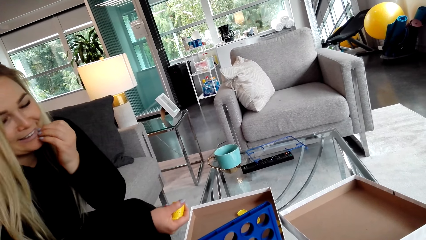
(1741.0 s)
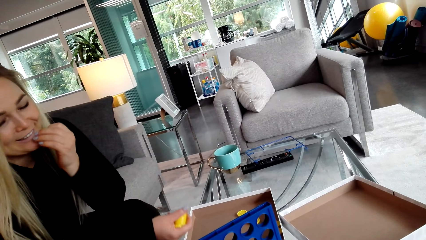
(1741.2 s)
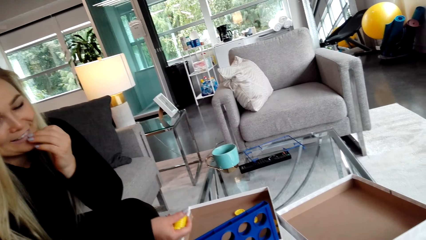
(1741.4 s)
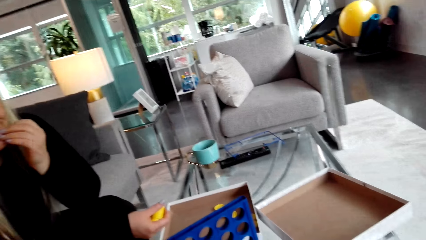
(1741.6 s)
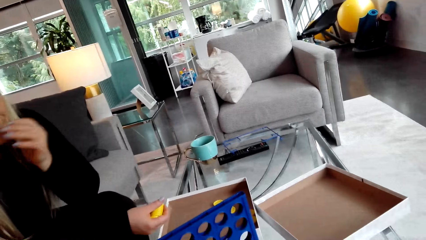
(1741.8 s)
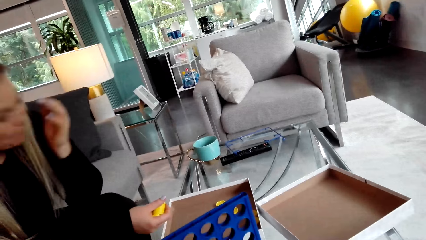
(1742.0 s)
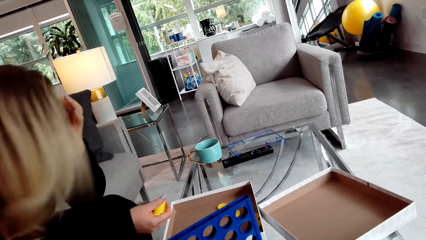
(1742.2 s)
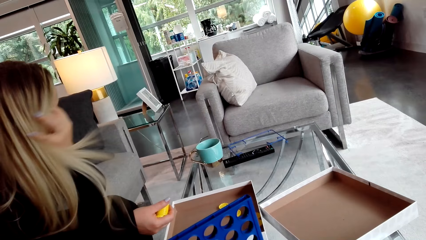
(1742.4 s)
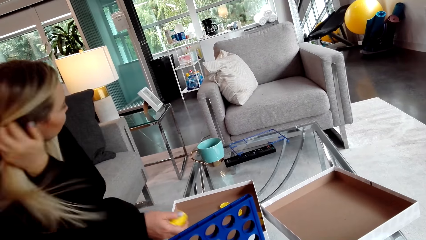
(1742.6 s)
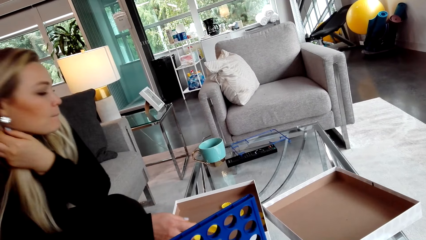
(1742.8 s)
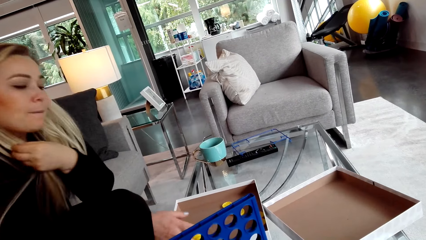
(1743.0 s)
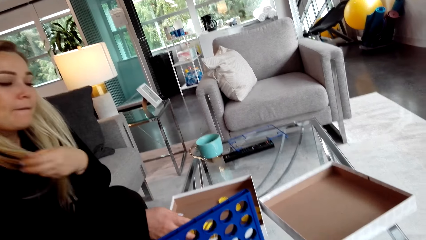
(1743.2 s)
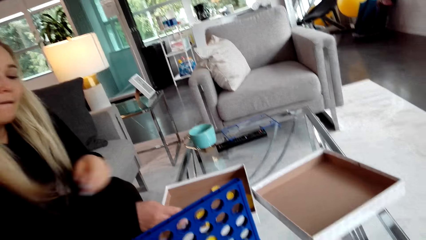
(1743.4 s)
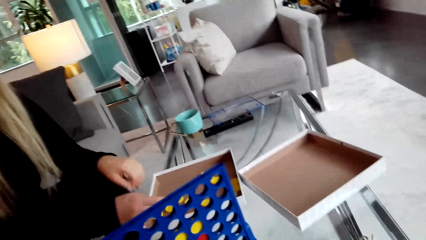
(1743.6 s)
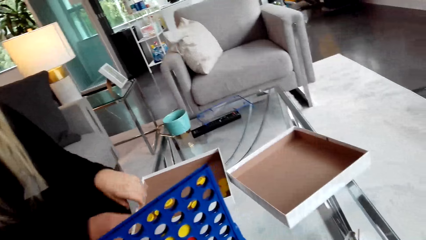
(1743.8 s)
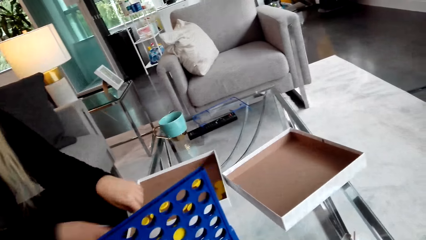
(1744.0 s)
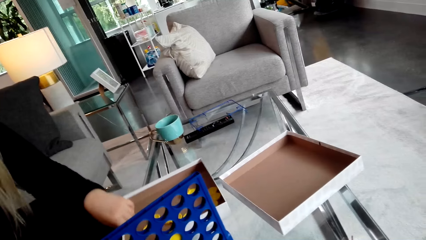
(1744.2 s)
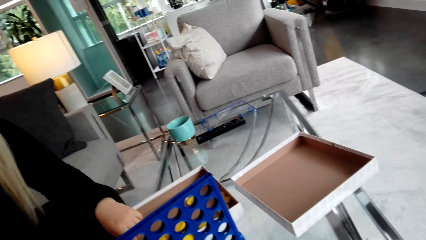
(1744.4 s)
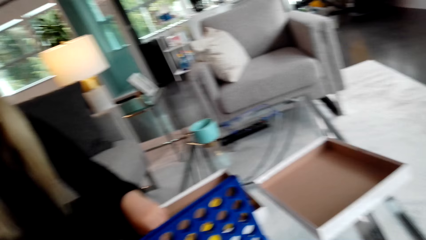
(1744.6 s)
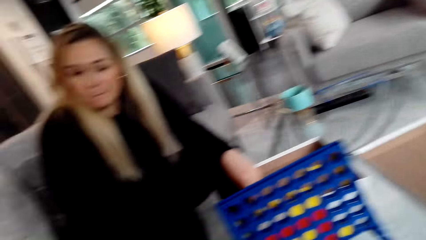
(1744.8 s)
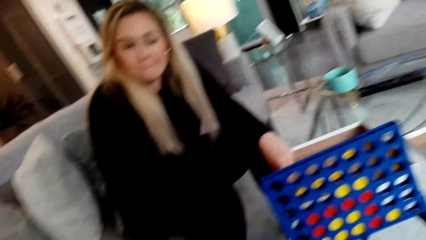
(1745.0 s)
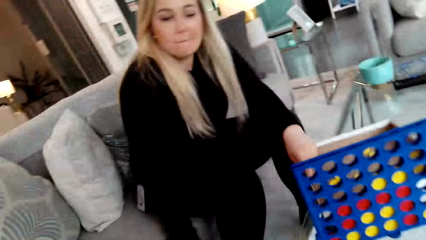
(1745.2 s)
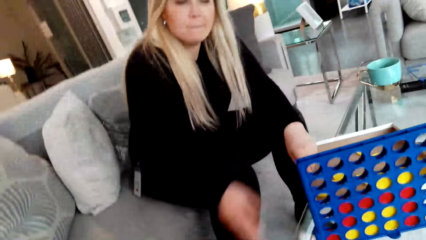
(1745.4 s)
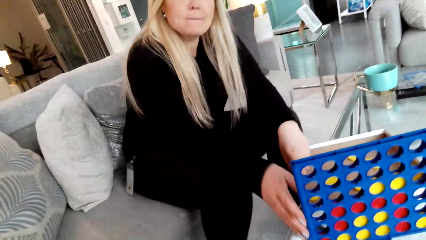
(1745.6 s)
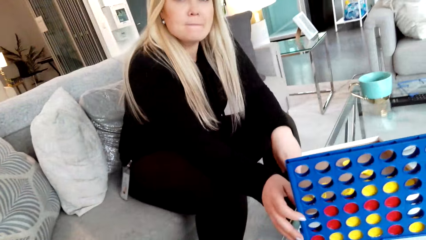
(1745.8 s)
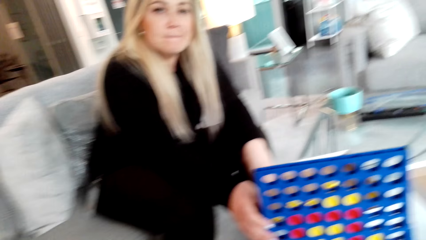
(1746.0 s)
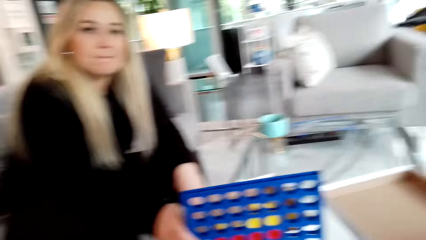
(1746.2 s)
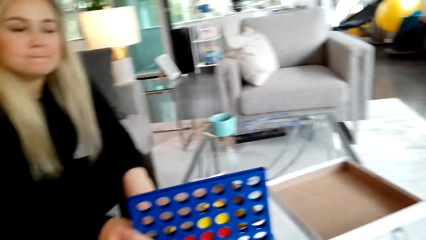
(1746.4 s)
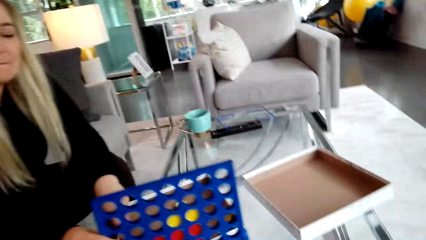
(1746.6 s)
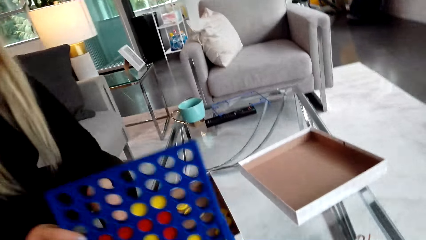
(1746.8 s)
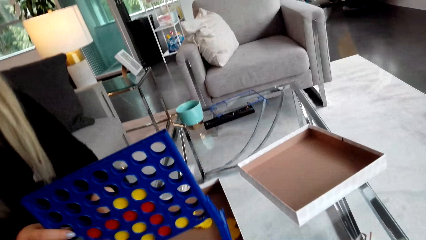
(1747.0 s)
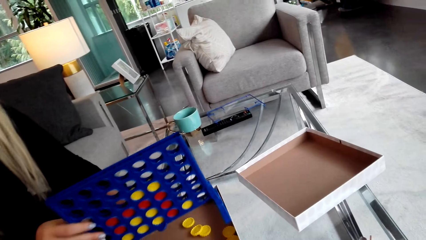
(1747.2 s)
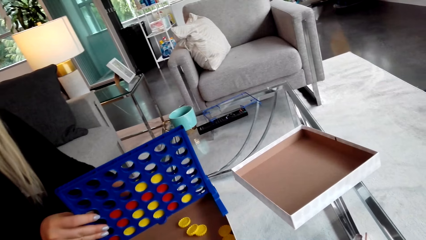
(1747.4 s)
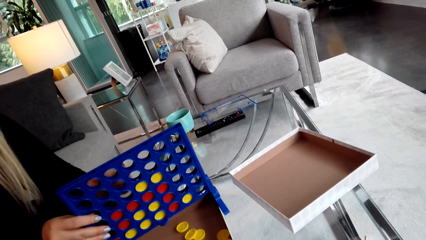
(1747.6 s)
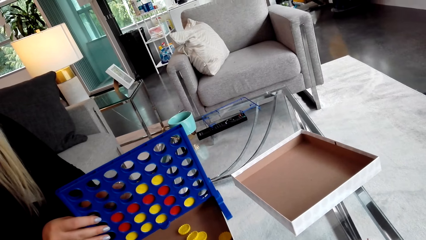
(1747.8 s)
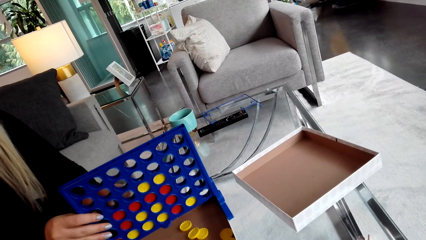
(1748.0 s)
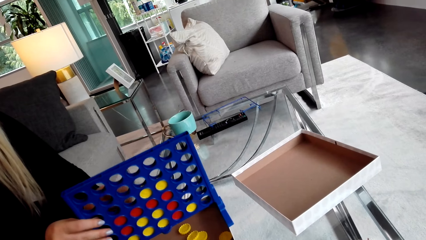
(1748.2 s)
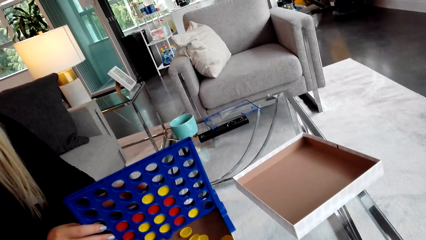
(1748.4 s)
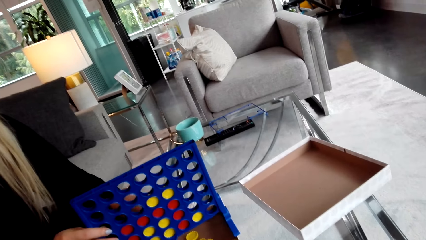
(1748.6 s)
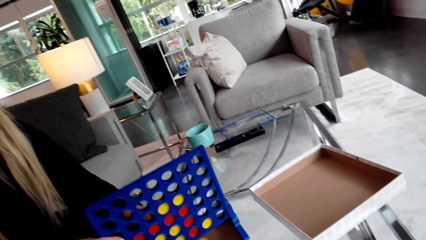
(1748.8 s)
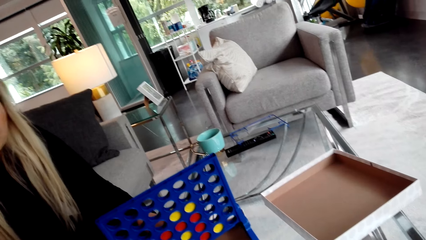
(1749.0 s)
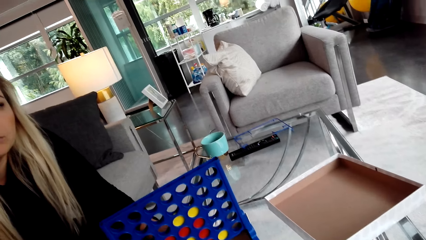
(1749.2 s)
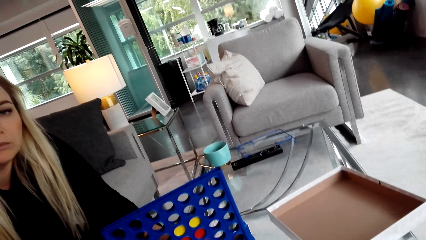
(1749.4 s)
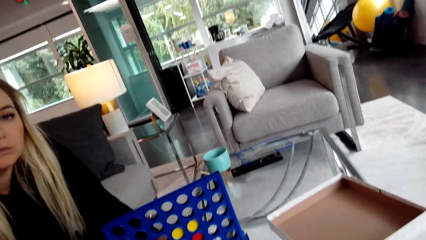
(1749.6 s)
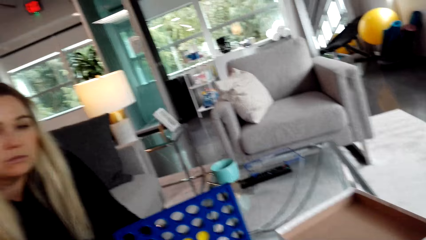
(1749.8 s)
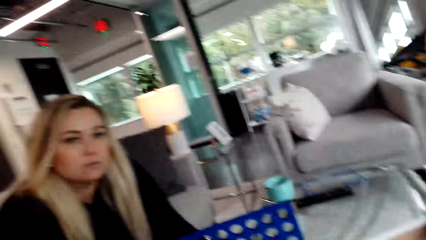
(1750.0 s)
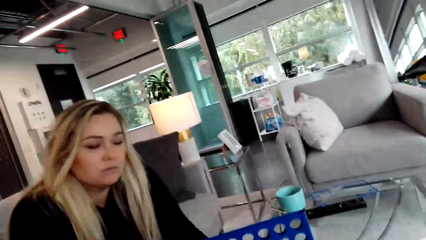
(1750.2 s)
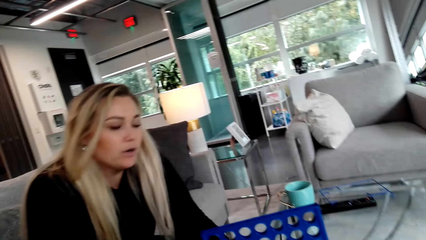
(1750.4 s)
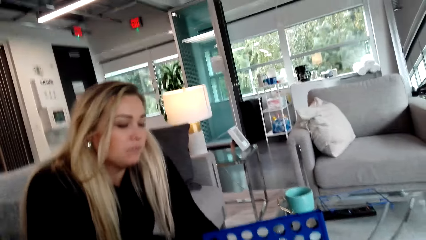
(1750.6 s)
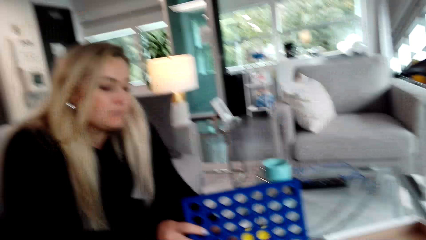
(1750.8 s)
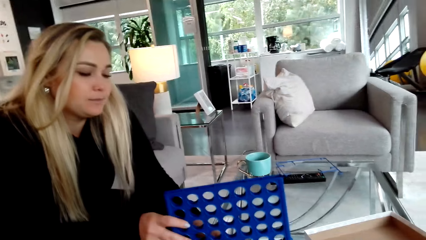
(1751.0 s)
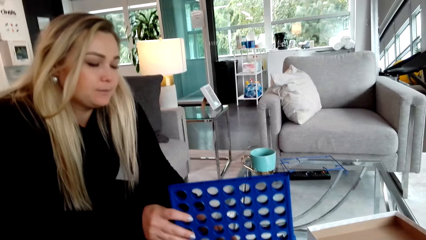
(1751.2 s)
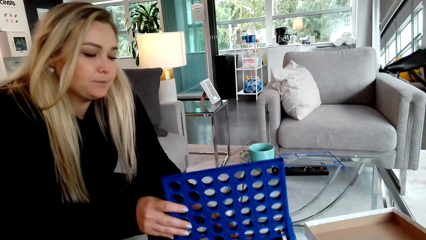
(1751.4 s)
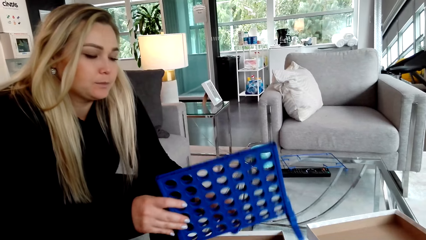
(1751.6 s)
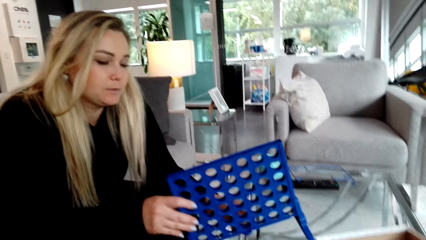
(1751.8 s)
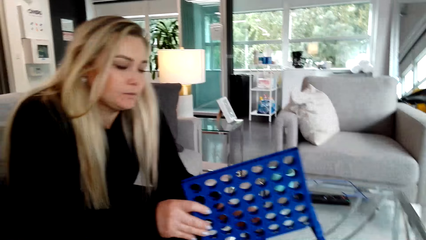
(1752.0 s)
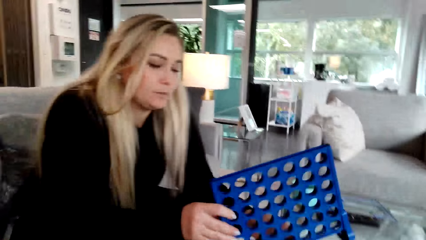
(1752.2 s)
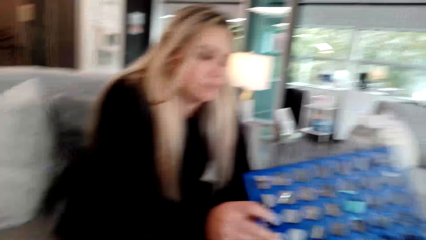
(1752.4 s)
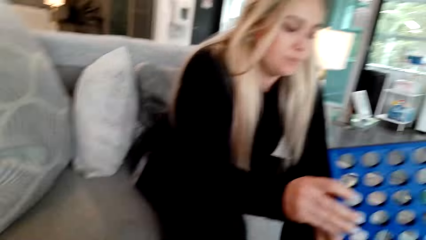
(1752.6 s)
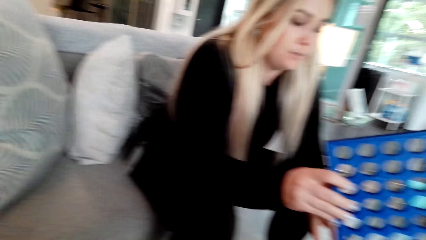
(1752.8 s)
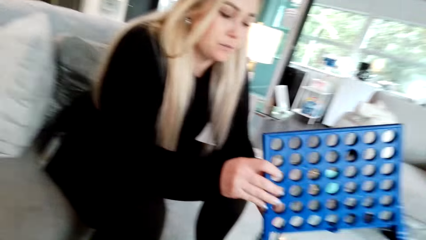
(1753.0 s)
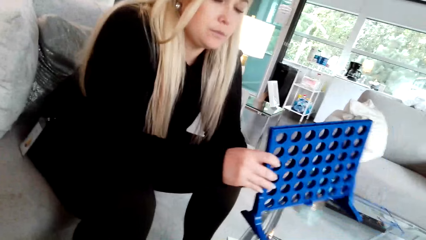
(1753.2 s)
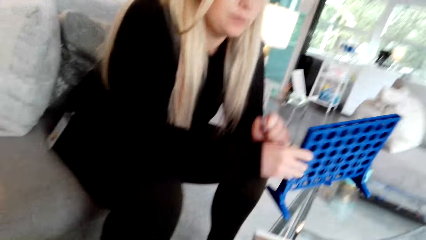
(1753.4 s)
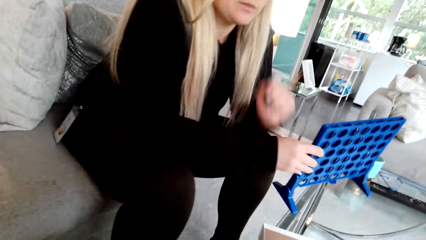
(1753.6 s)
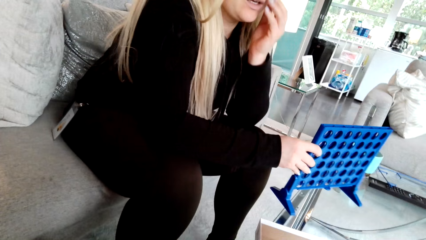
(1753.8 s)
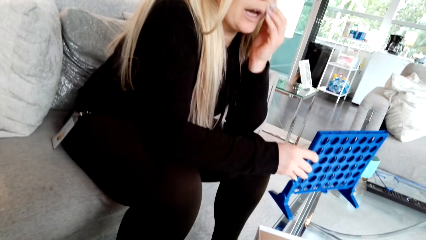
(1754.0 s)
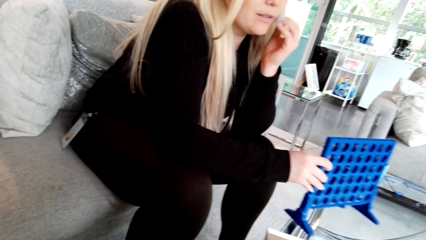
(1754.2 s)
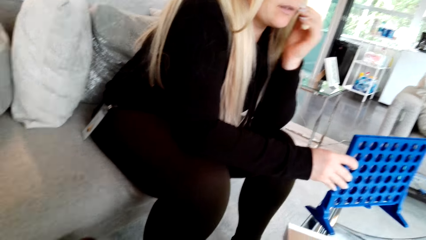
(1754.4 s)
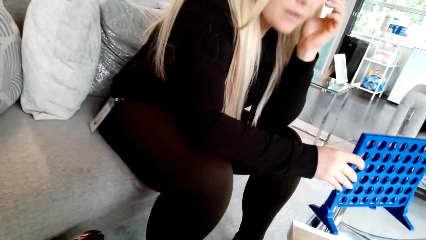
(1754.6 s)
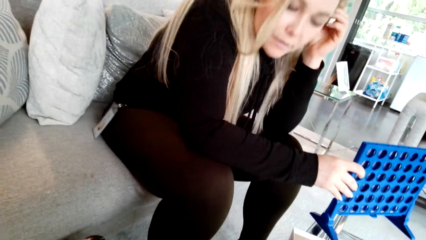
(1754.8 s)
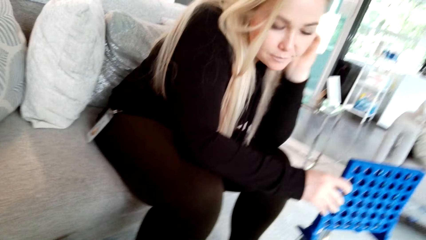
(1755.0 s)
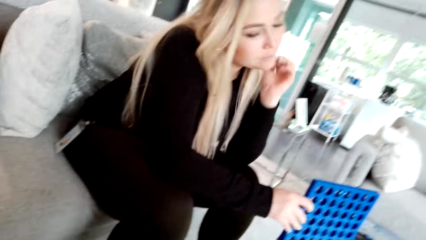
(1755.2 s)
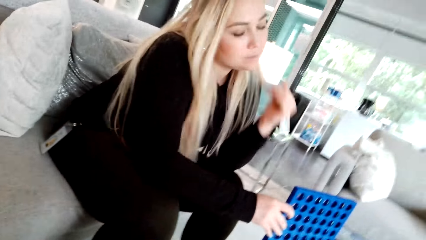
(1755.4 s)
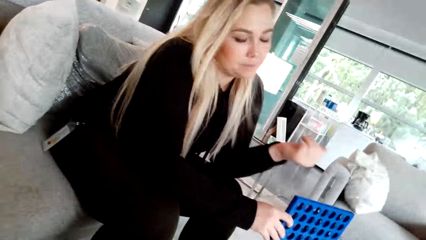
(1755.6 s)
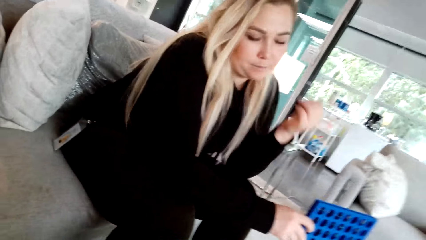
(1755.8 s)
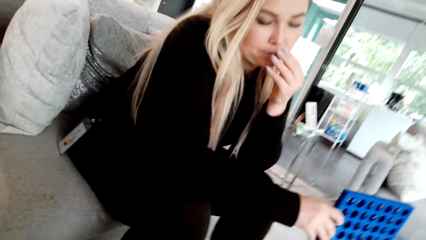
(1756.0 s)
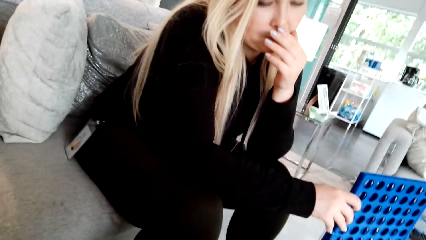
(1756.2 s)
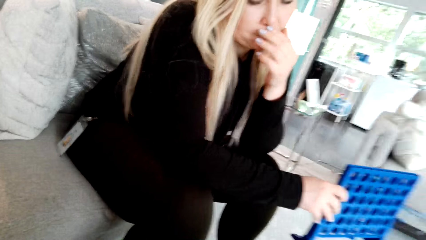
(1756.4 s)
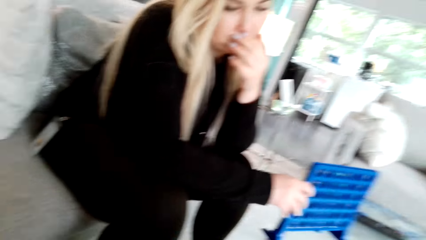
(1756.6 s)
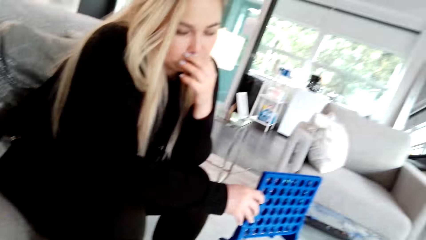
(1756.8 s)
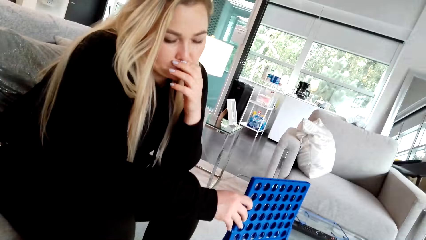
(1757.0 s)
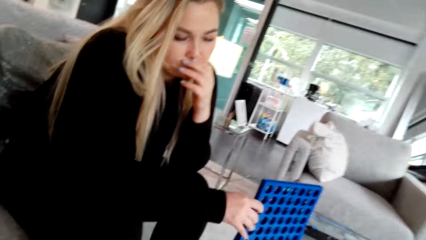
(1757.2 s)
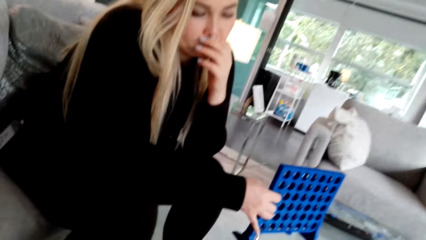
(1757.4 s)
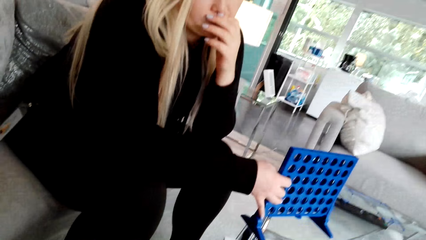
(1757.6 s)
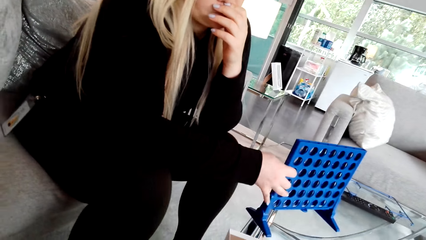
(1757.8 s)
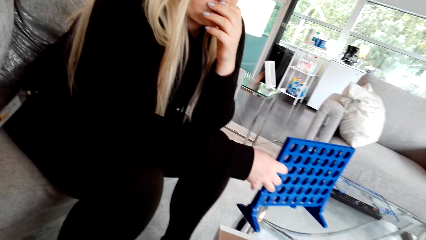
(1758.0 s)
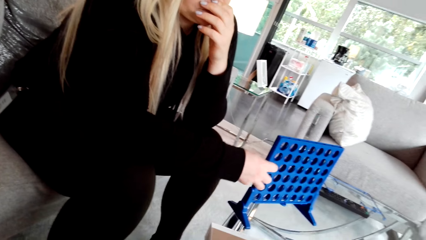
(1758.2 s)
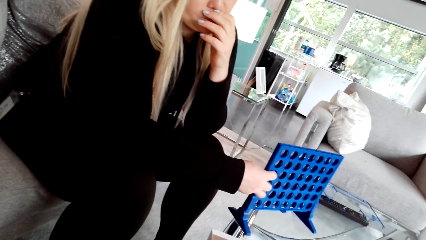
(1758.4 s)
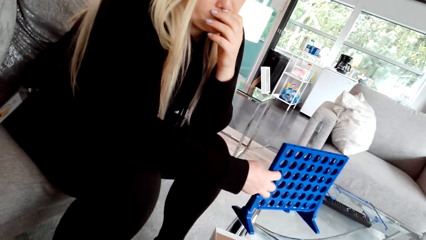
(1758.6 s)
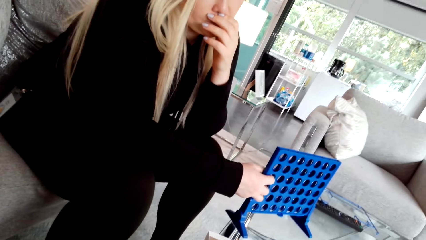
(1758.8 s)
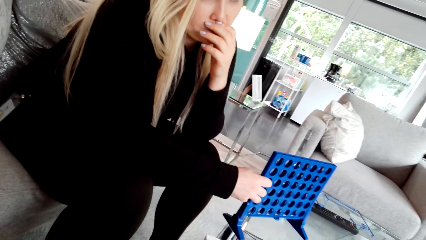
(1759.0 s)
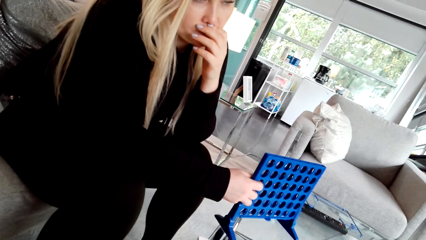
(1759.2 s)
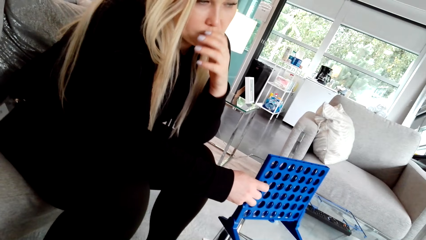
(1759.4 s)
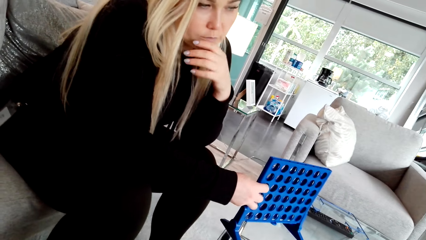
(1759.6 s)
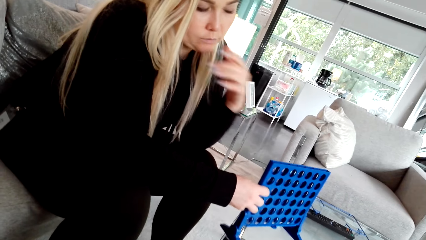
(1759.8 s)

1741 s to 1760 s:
A woman touches her hair. The woman drops the lid. The camera wearer converses with the woman. The woman takes something. The woman pours bottle caps in the box. The camera wearer picks the bottle caps.
